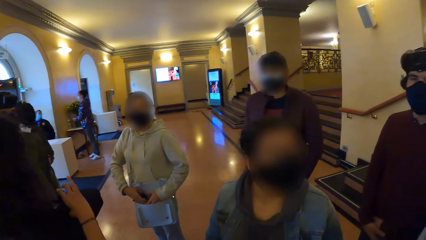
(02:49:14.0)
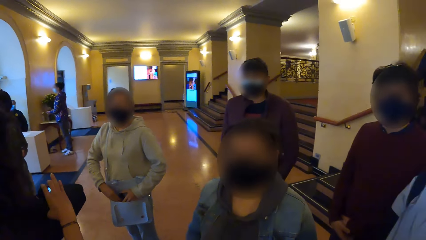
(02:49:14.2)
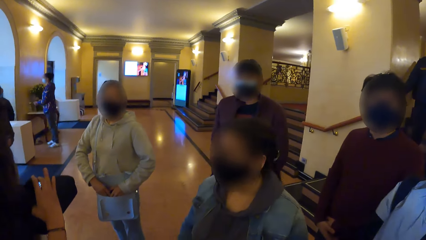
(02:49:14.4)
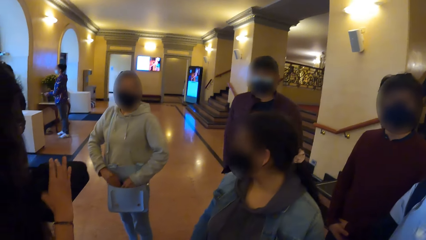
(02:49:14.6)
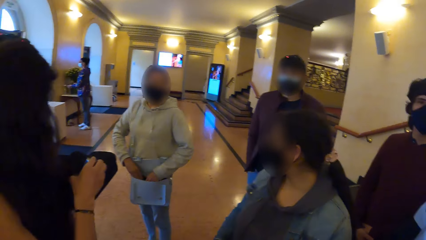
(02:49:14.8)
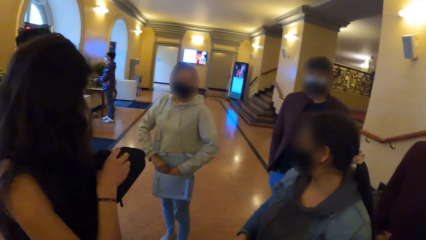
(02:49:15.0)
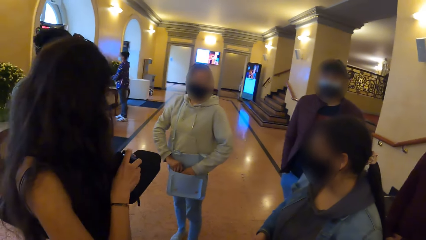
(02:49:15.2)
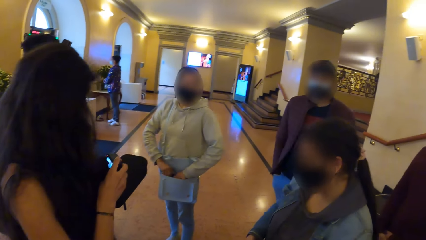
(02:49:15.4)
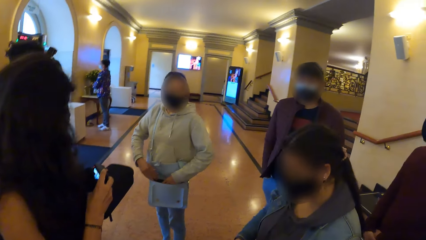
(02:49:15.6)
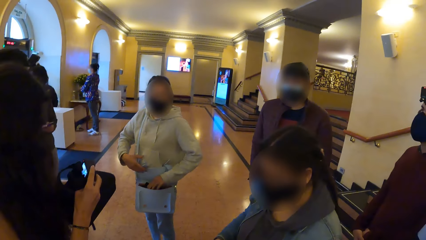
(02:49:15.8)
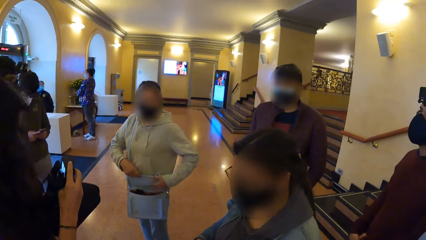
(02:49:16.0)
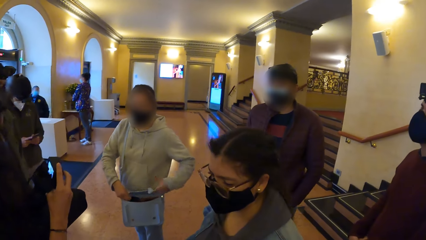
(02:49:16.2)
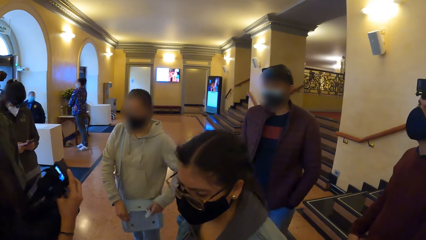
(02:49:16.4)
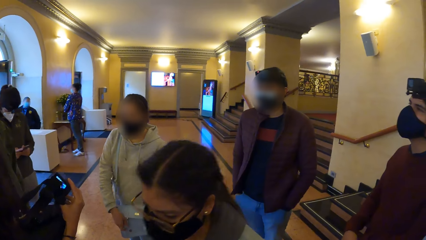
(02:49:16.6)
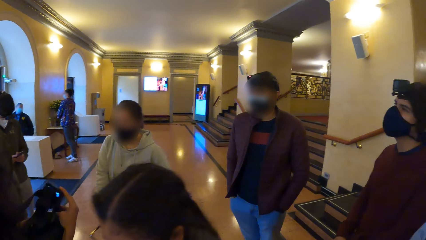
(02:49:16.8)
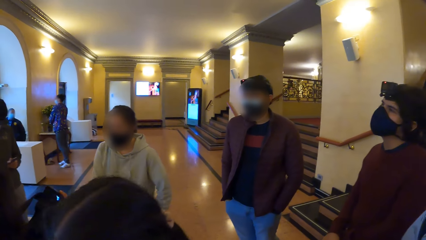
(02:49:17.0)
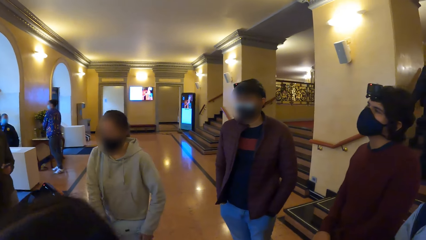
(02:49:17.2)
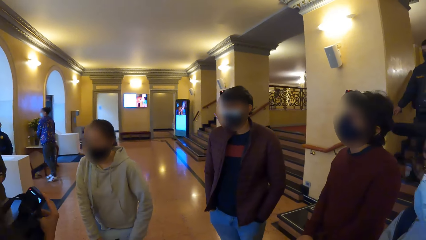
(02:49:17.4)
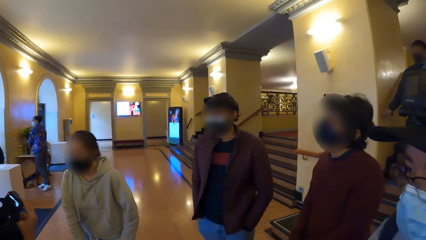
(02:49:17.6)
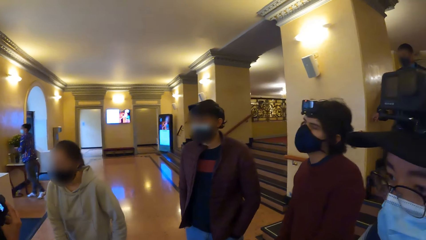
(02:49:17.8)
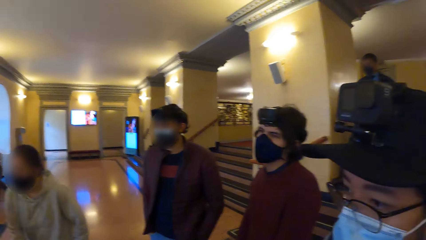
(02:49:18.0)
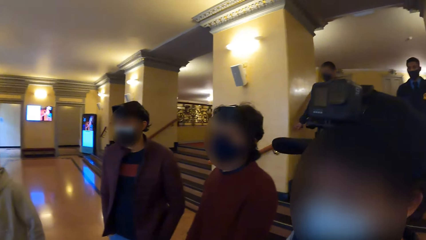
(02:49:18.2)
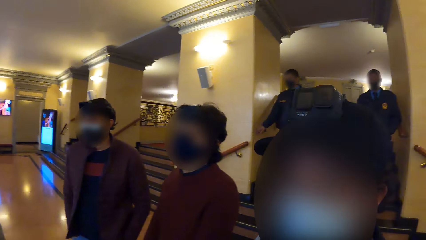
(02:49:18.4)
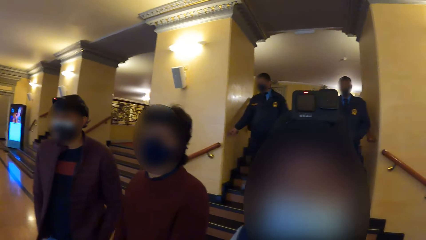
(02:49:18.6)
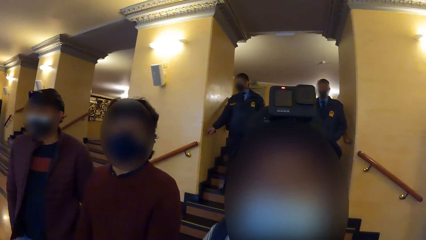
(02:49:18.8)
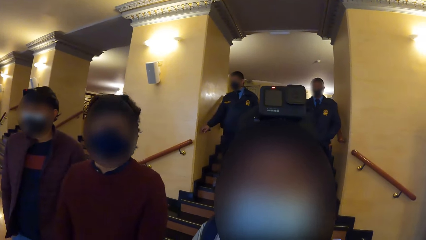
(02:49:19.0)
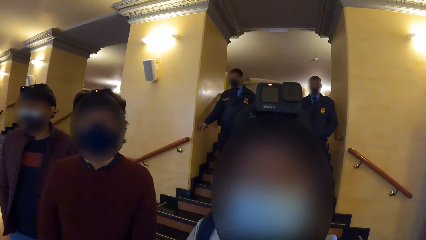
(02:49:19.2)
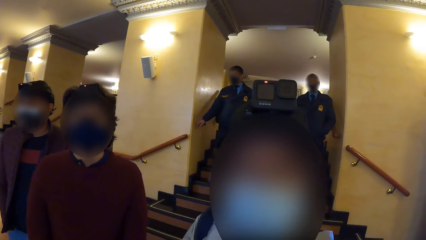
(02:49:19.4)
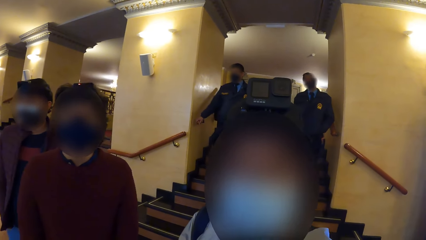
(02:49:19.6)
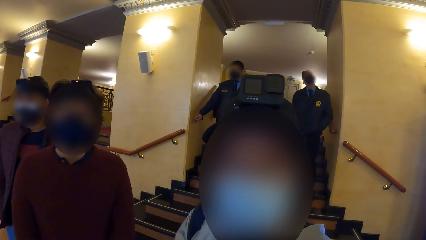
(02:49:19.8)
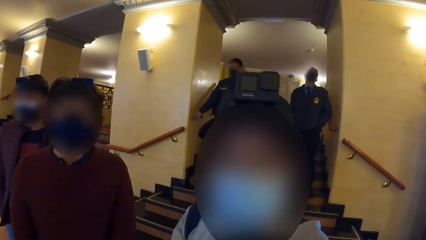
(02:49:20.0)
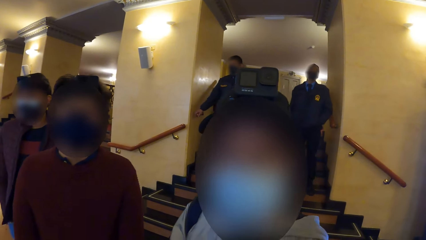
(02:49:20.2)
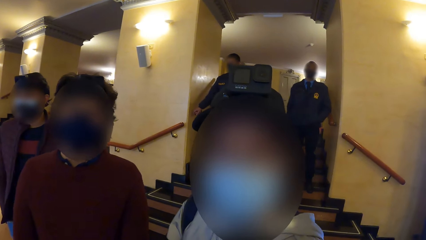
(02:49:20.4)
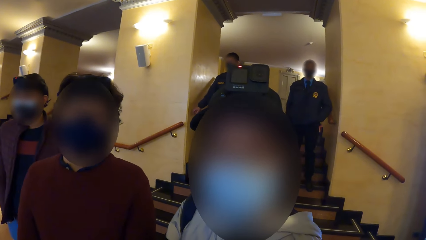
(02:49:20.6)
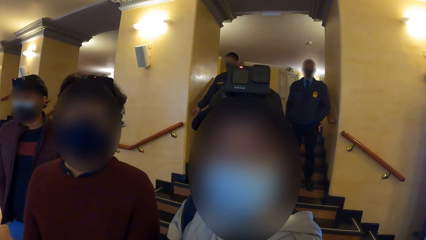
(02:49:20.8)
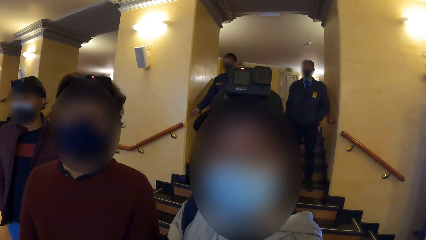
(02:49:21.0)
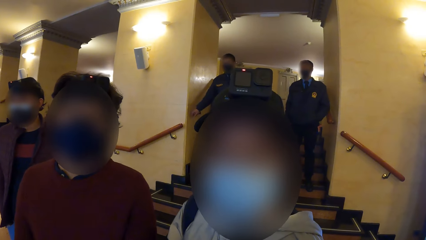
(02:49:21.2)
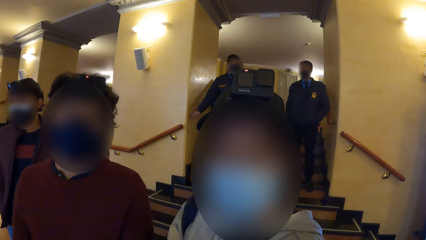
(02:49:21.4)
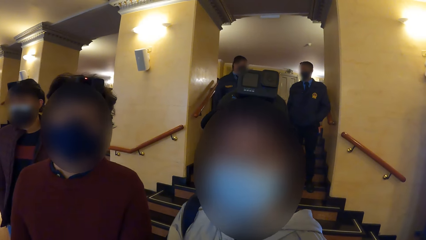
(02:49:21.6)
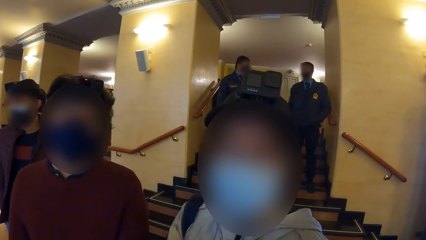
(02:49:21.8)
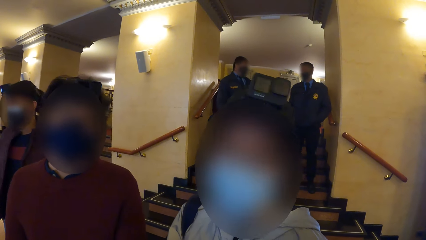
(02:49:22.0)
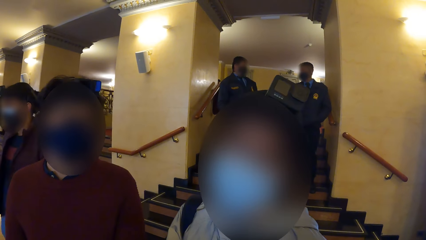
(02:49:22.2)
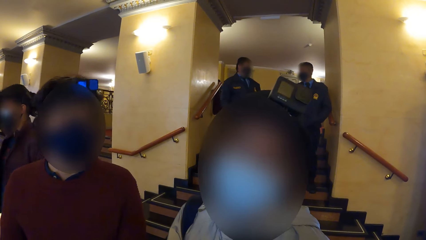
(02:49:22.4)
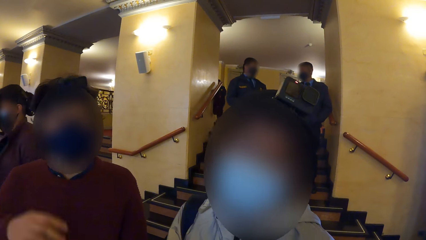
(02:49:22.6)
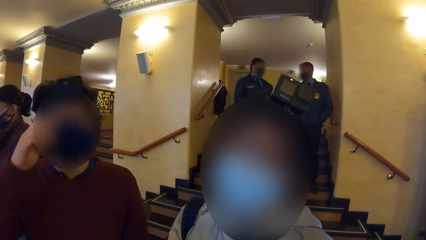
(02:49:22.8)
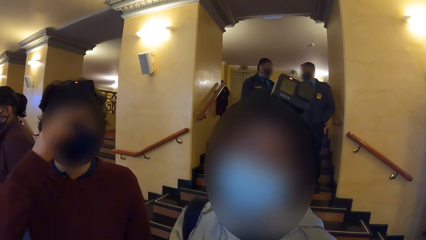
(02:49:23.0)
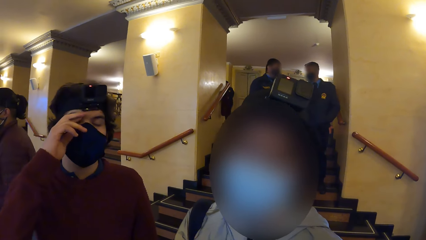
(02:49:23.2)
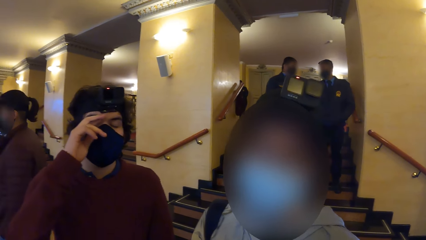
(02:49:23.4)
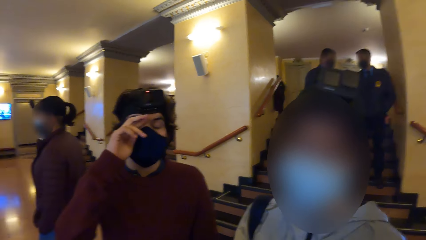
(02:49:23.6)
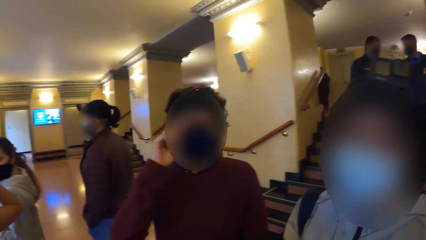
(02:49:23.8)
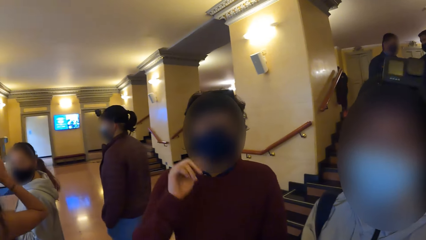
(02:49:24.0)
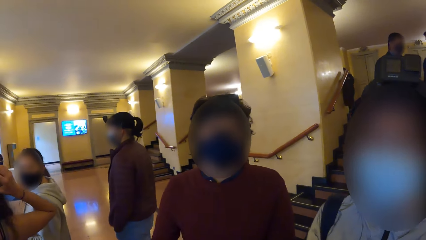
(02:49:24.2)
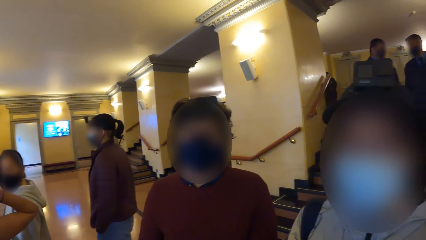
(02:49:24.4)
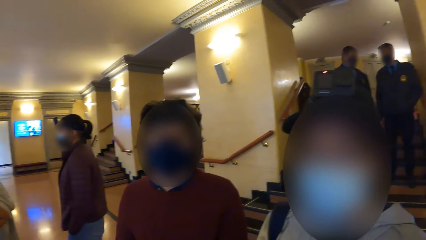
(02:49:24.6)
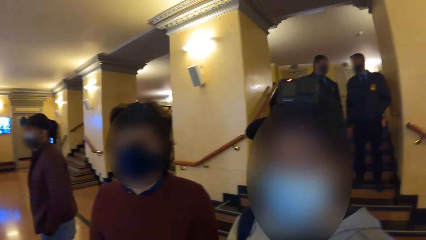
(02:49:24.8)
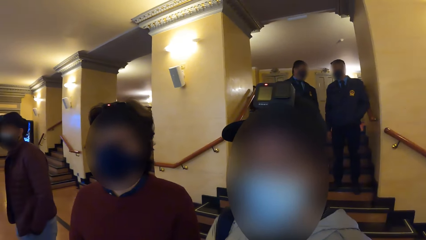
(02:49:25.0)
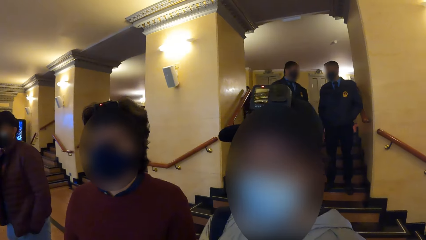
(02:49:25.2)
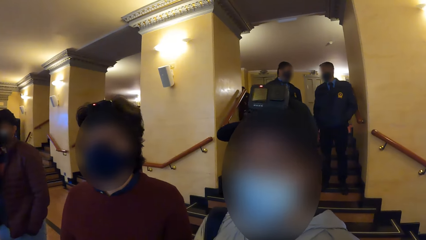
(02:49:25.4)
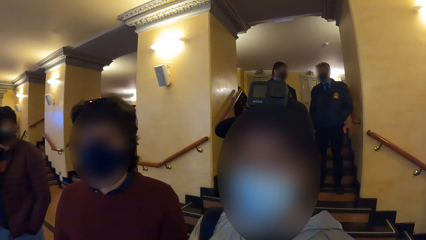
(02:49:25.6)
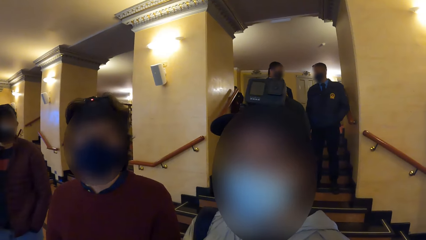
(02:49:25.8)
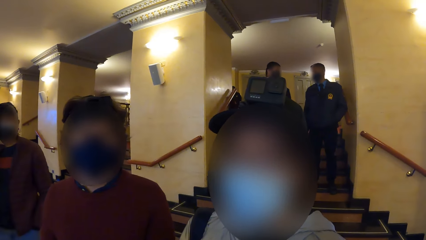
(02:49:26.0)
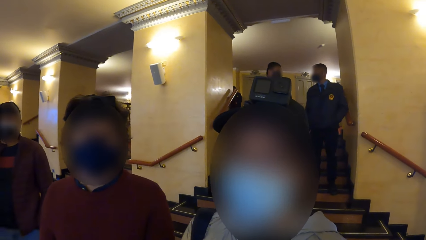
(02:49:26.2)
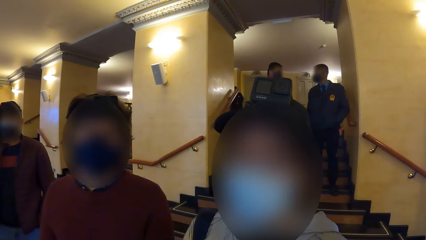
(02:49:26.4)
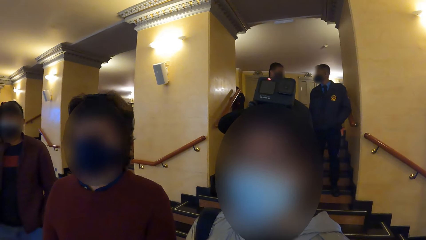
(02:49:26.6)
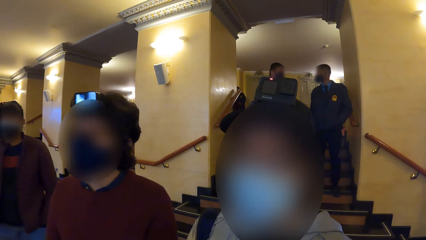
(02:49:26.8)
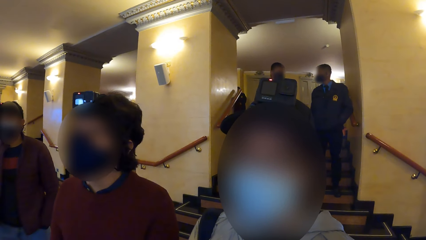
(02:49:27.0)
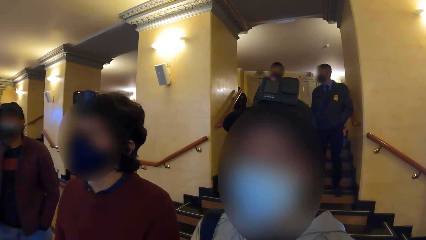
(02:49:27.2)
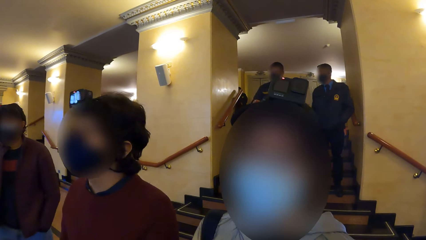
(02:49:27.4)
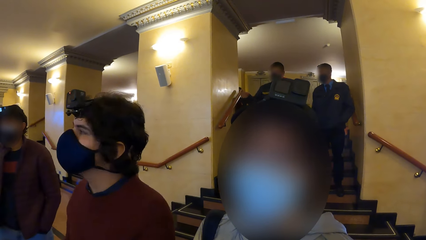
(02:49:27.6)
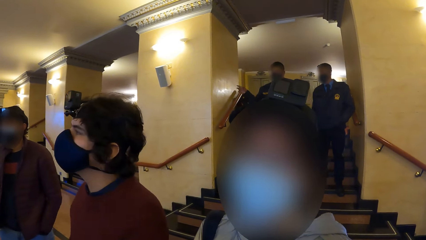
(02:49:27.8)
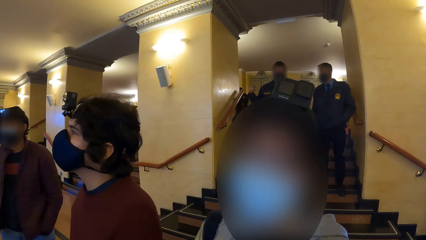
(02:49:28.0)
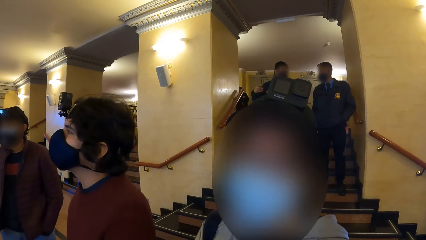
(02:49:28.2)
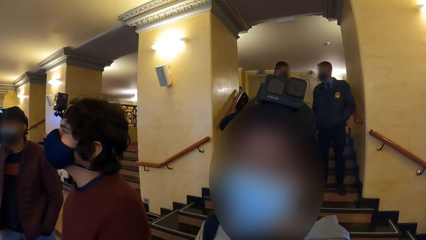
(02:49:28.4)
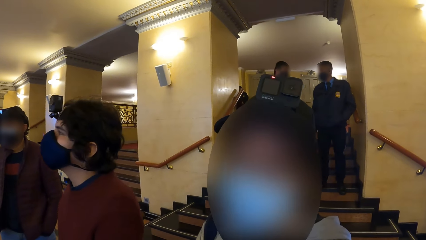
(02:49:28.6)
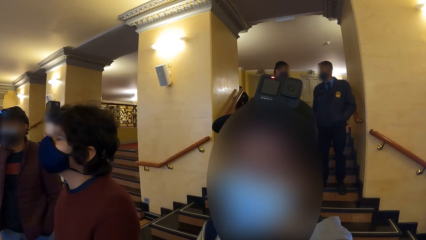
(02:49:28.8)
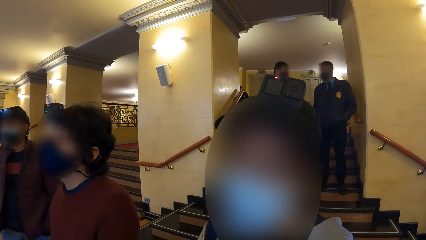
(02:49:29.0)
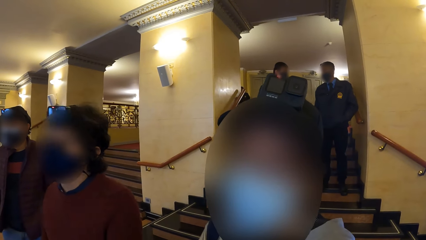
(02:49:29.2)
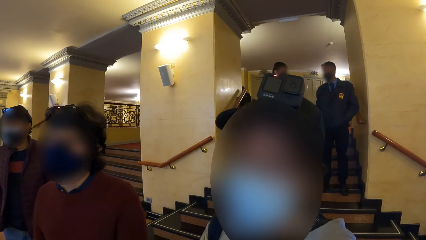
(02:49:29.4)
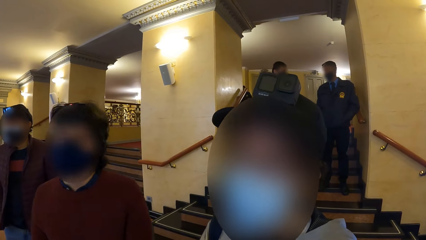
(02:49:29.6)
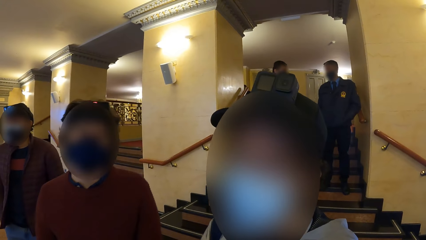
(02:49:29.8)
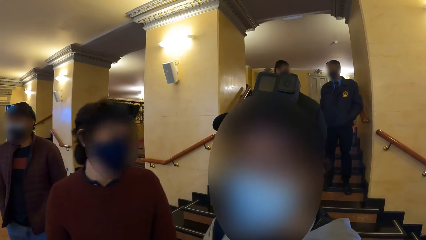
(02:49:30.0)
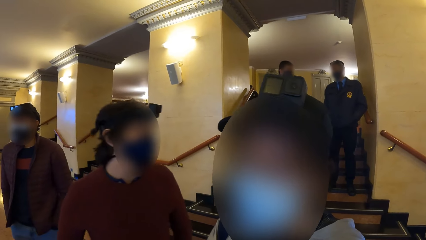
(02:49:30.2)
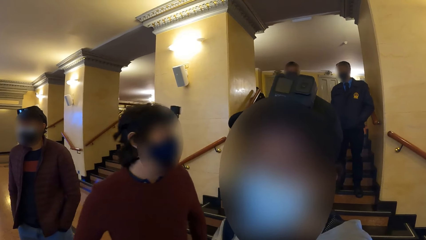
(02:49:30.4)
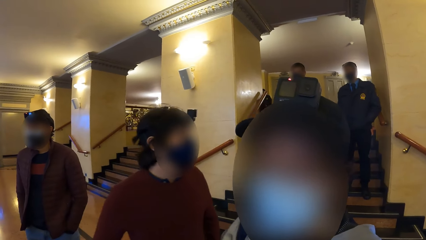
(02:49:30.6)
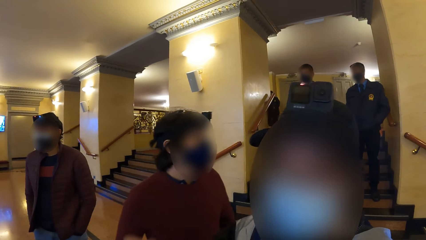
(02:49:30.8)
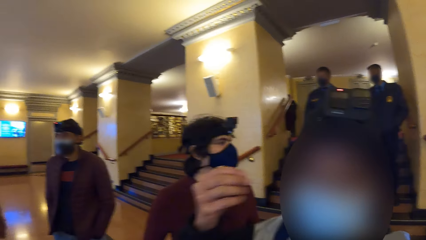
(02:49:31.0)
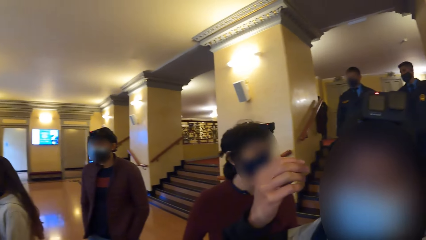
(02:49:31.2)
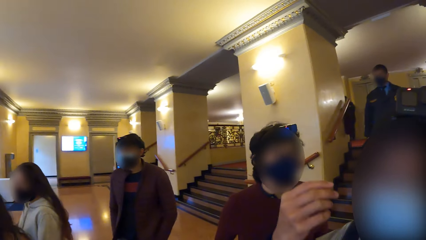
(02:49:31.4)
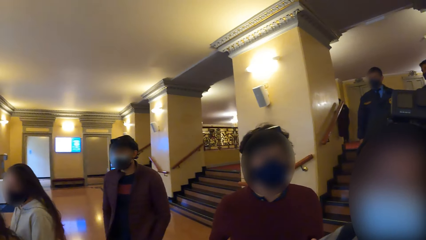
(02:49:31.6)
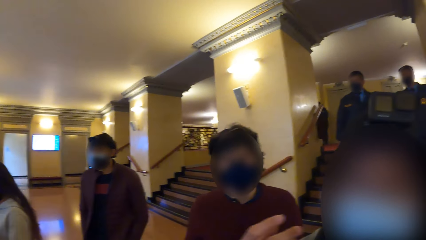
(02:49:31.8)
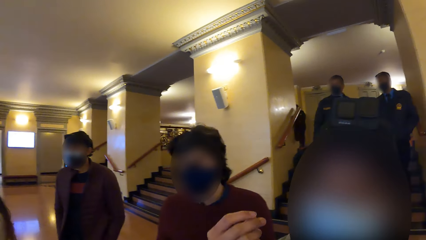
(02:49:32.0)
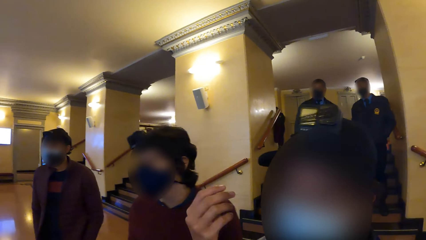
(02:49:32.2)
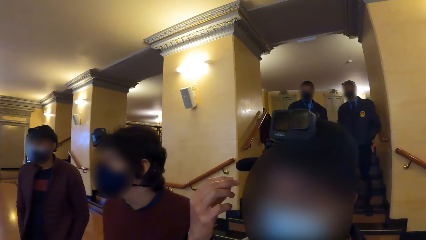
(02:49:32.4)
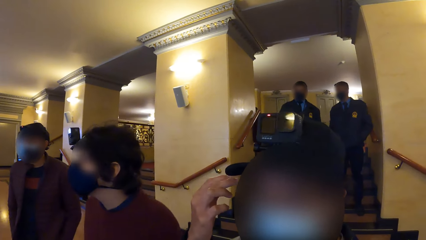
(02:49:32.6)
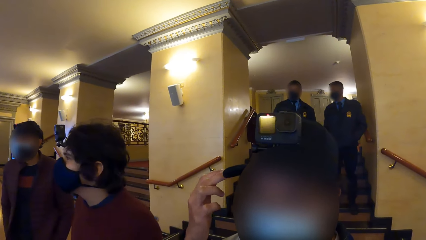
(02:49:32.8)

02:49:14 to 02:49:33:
A woman closes her bag with her hands. A man touches his face with his right hand. Another woman touches her right ear with her right hand. Another man gesticulates with his right hand.
